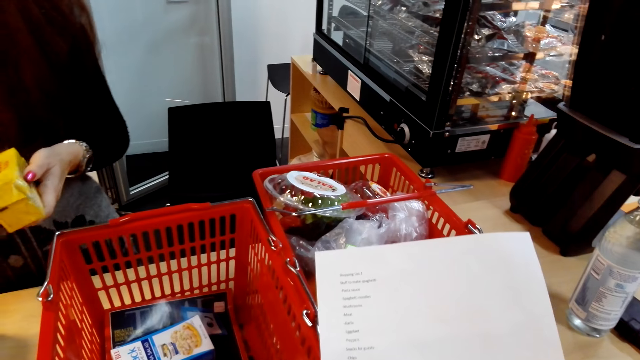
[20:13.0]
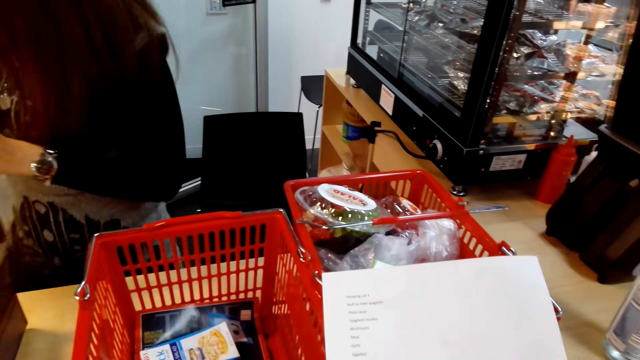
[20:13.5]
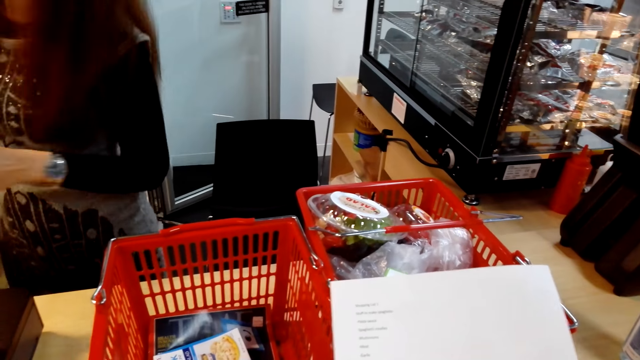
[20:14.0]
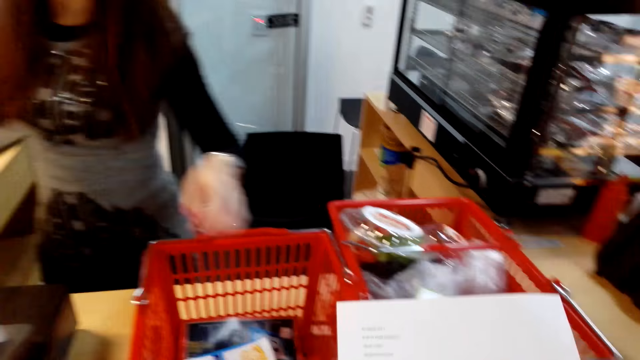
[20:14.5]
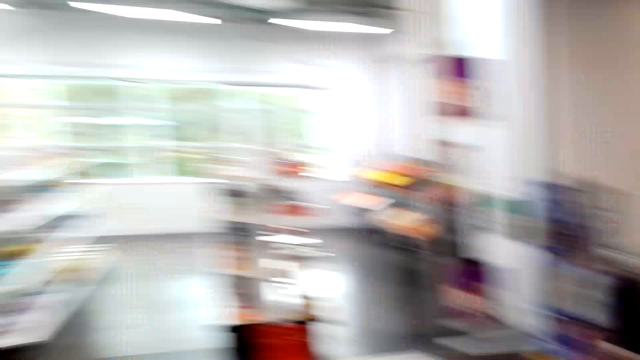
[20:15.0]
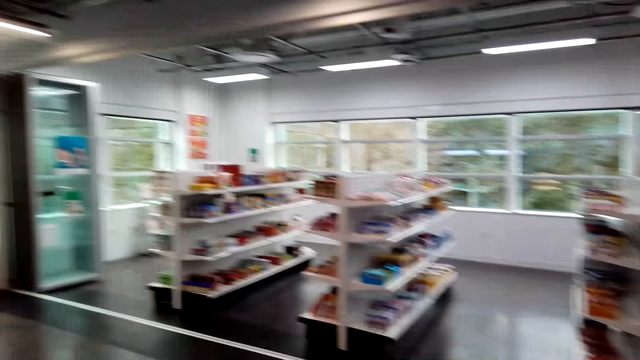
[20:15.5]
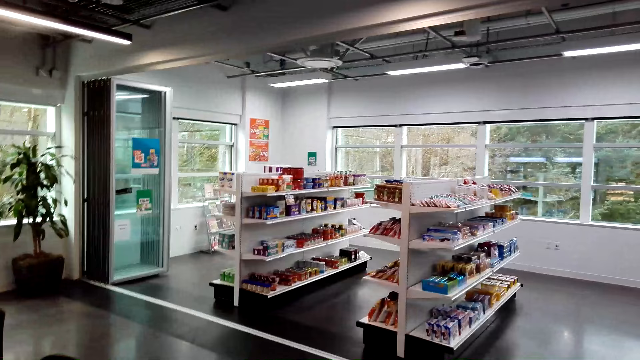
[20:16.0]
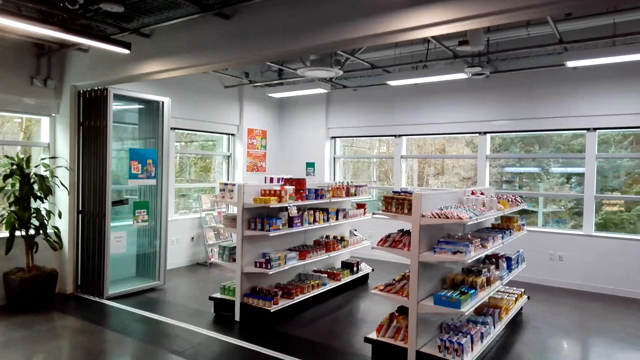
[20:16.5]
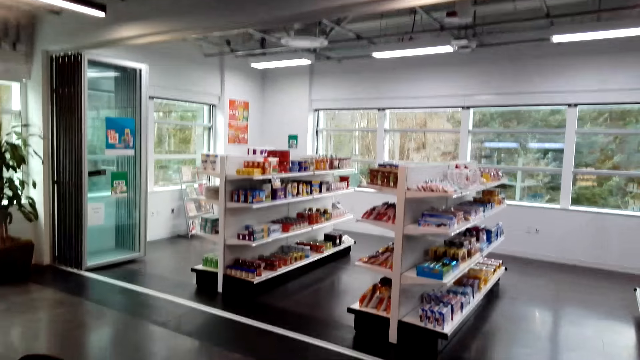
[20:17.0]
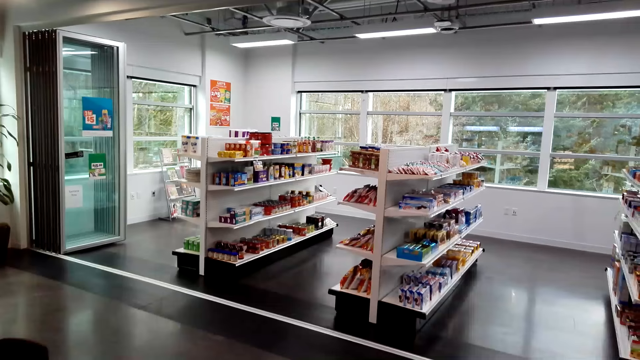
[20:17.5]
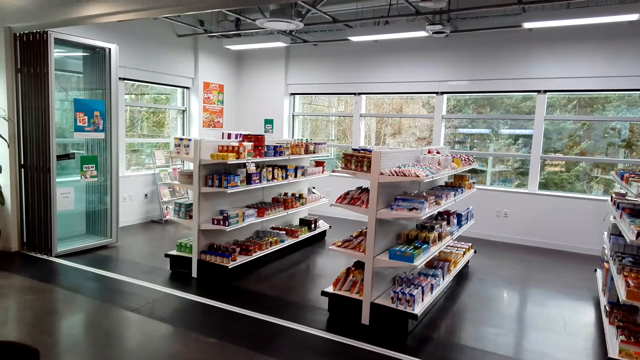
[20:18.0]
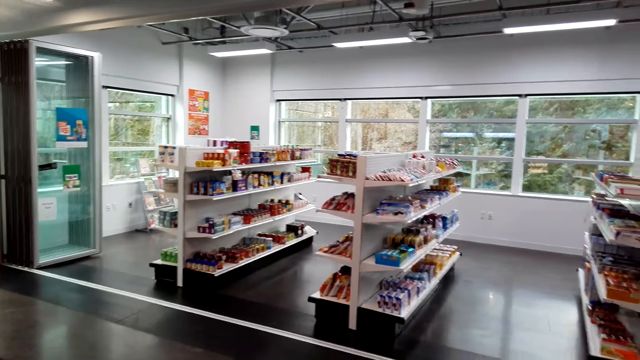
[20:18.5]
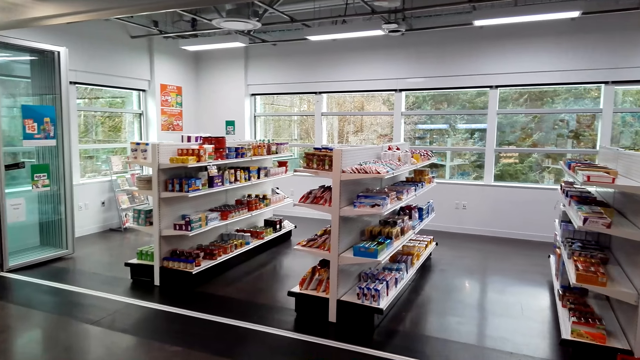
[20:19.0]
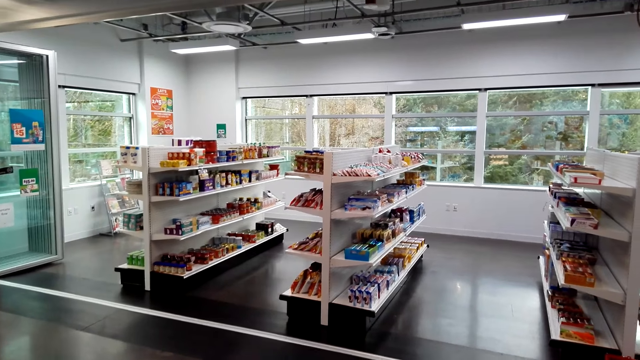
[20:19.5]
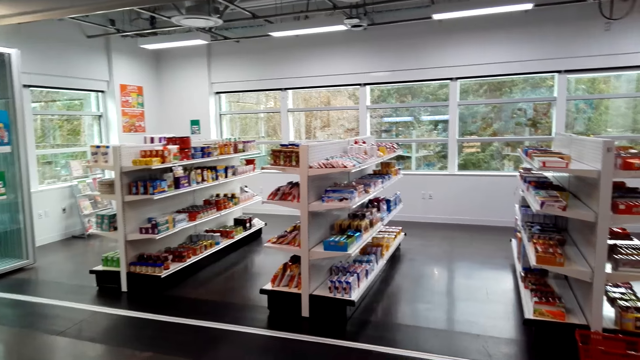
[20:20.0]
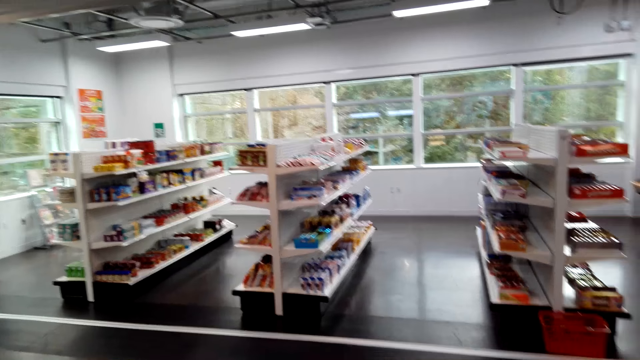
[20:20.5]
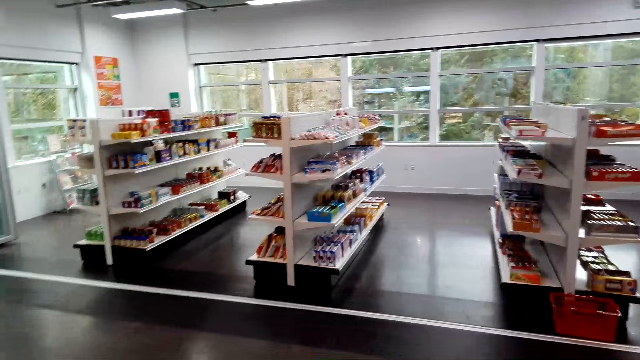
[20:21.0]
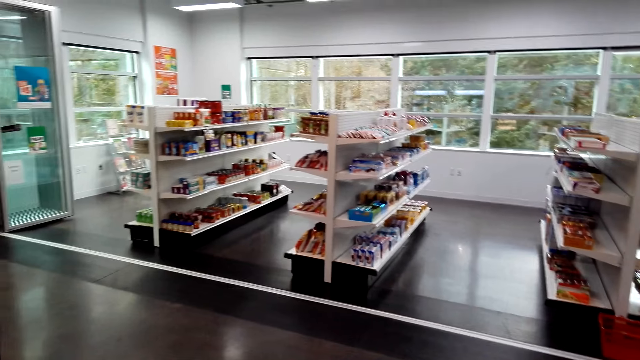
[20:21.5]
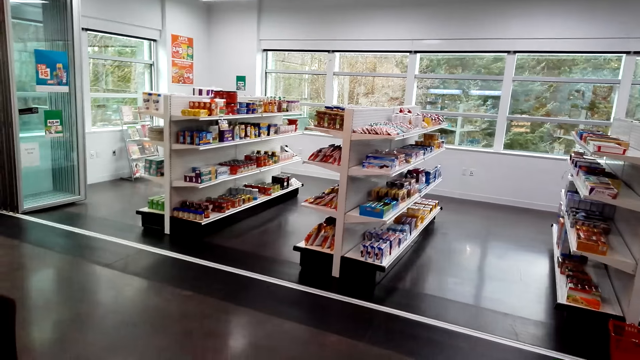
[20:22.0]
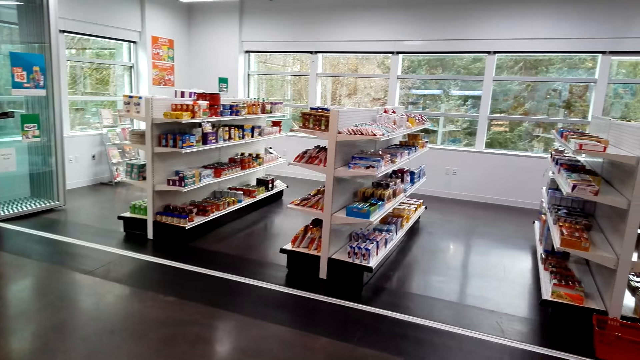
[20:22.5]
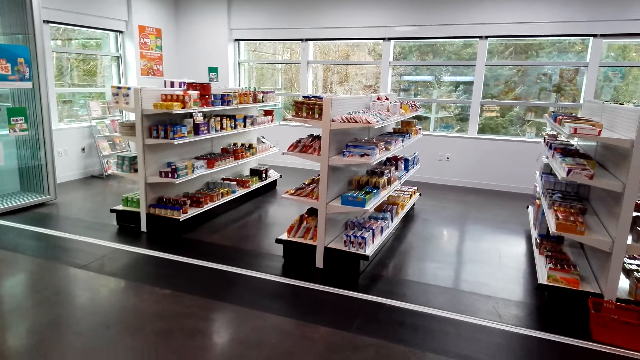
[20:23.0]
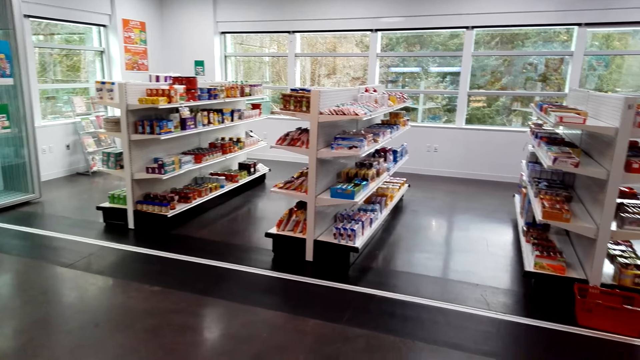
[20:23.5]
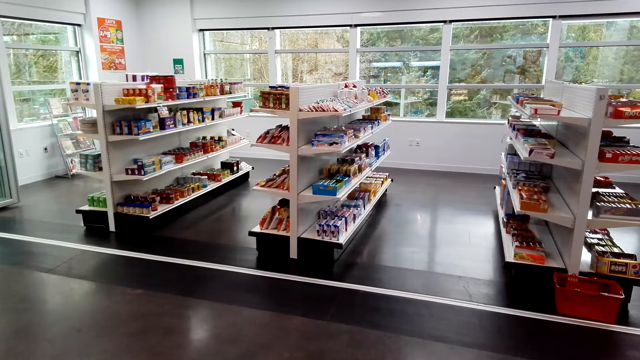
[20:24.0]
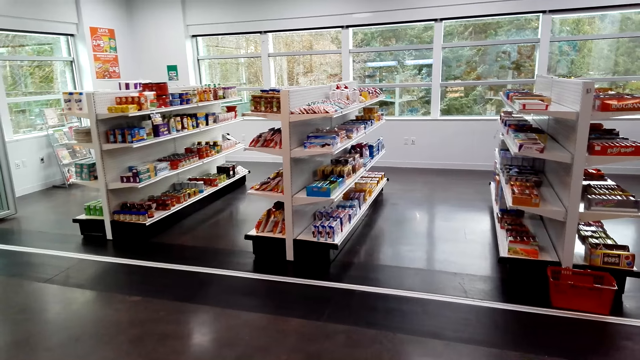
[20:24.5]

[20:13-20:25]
The camera wearer holds the paper with both hands. A woman puts a box in the packing paper. The camera wearer looks around. They turn around and walk around the supermarket.

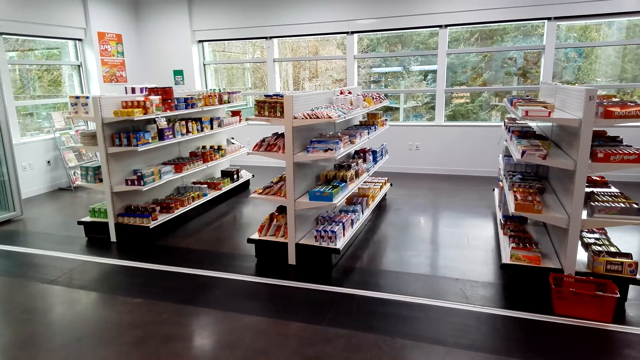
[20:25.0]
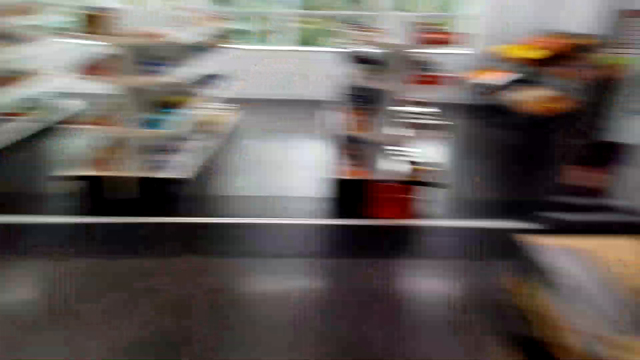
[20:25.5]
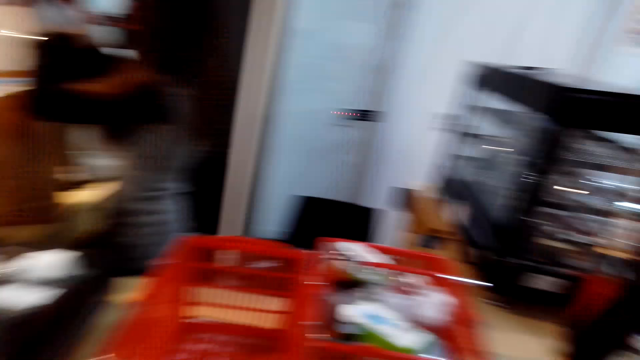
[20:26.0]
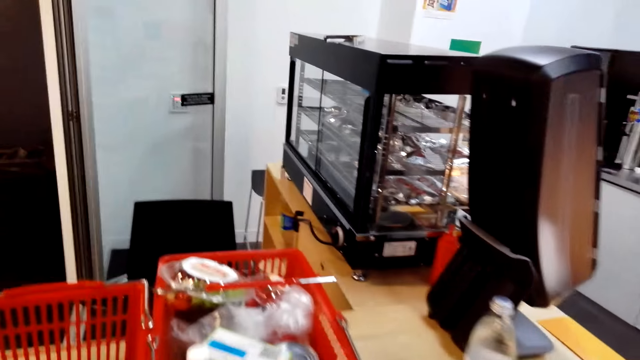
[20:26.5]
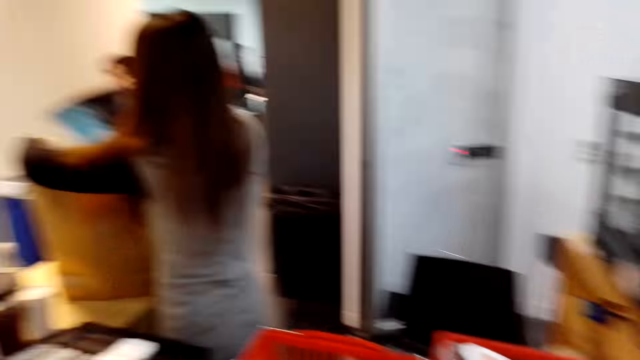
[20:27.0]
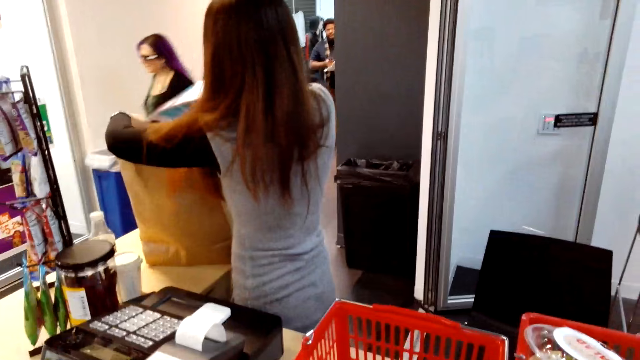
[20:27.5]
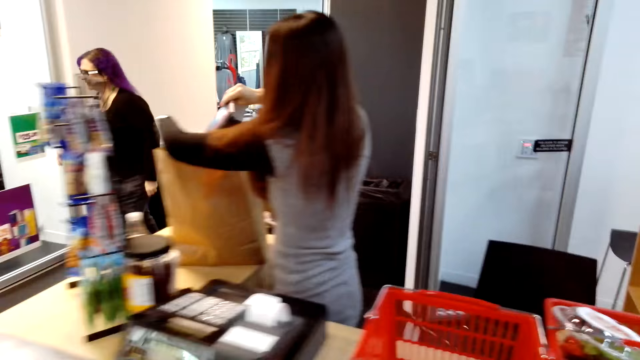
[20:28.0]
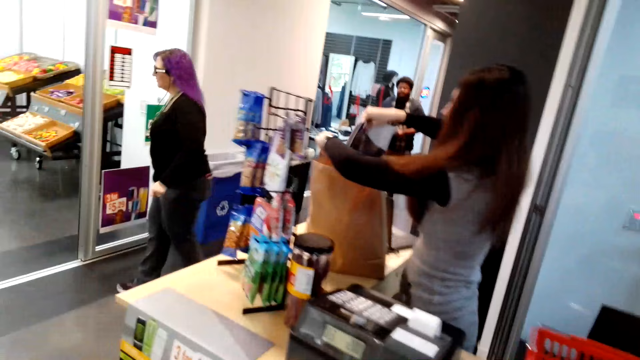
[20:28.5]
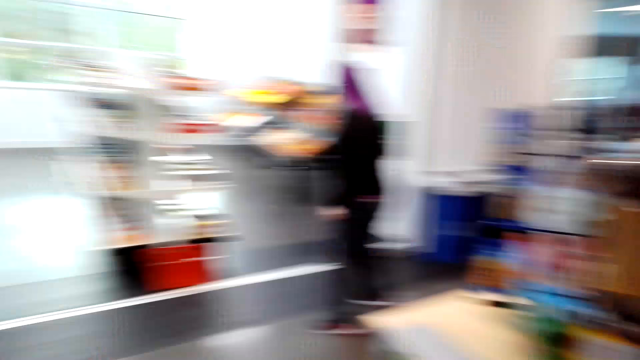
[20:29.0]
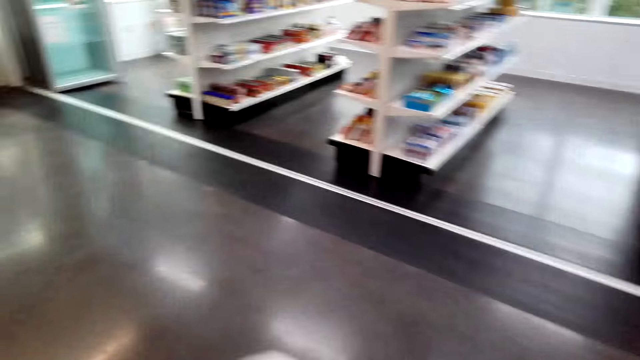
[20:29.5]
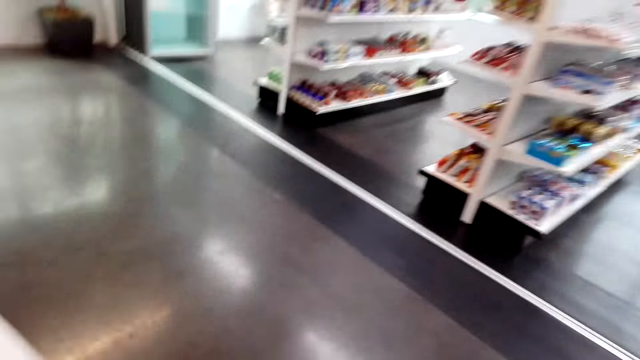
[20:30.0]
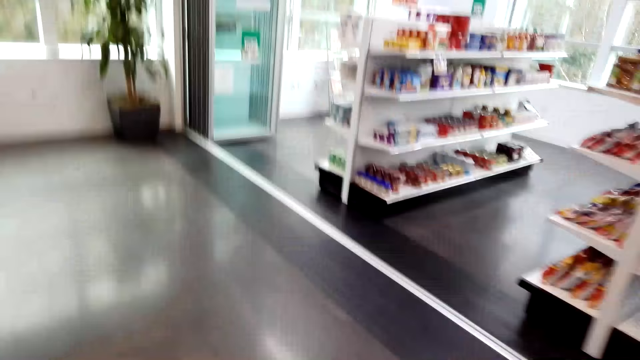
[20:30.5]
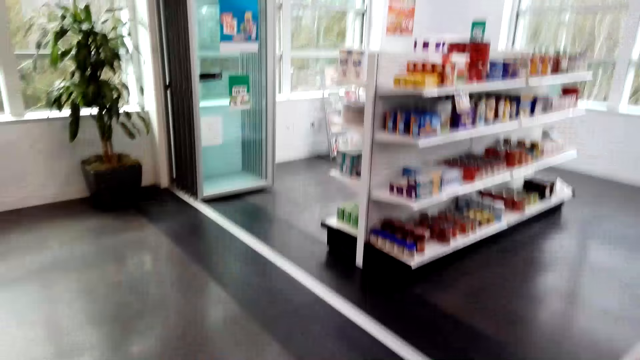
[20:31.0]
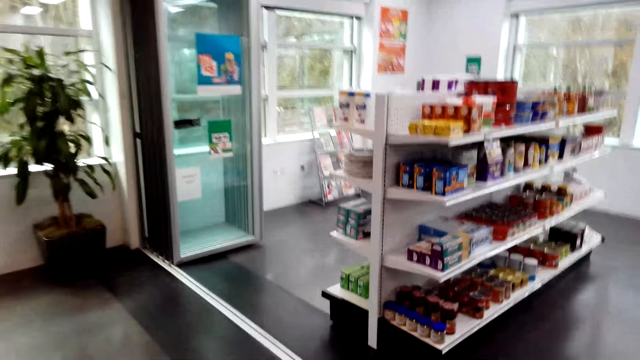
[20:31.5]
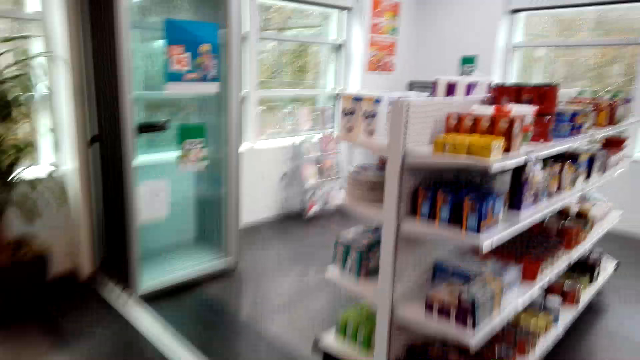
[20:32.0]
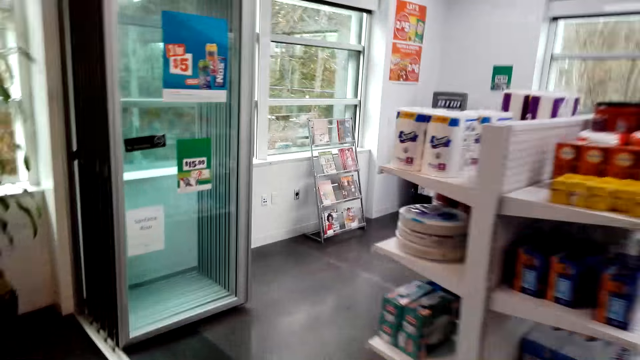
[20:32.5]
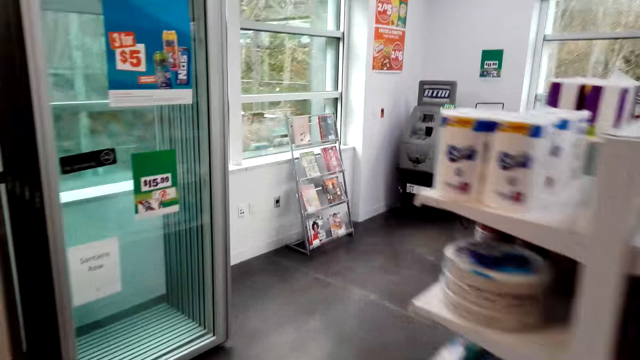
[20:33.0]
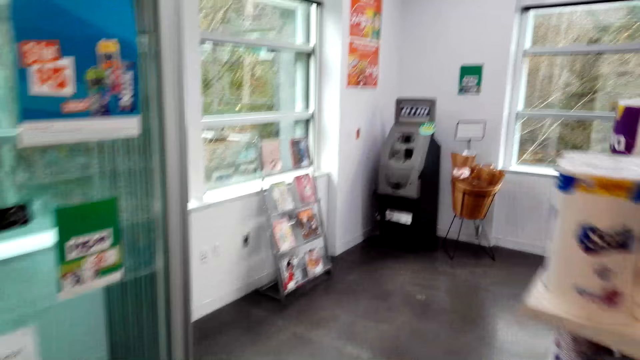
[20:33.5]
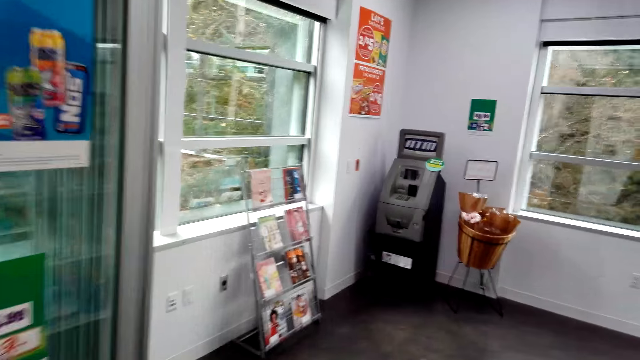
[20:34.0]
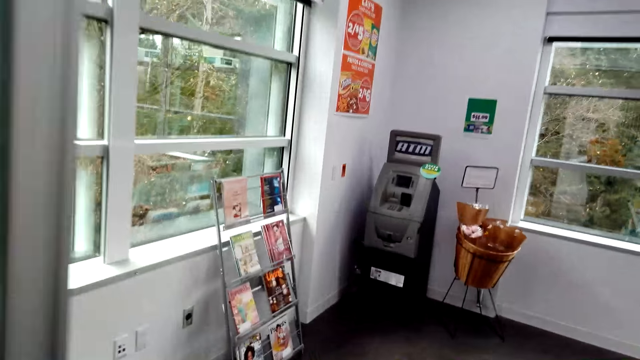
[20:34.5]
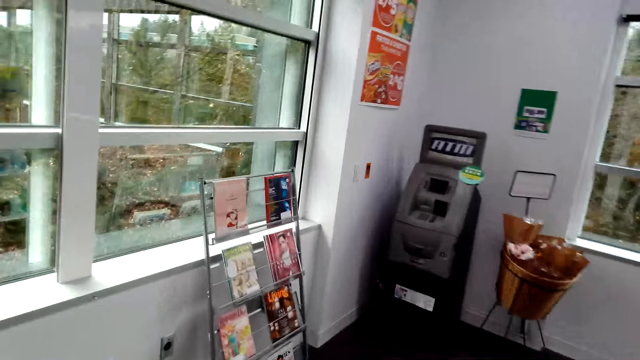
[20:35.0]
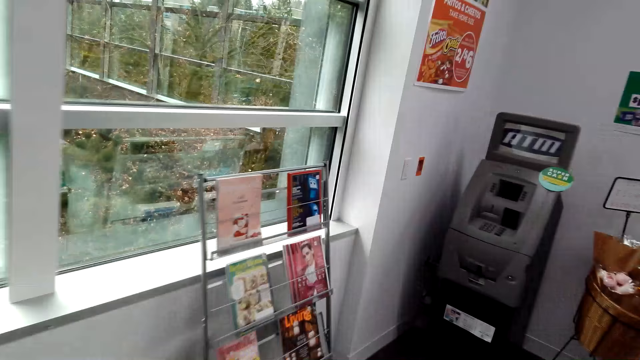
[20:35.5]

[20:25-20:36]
A woman packs shopping in the packing paper. The camera wearer looks around. They walk around the supermarket.
